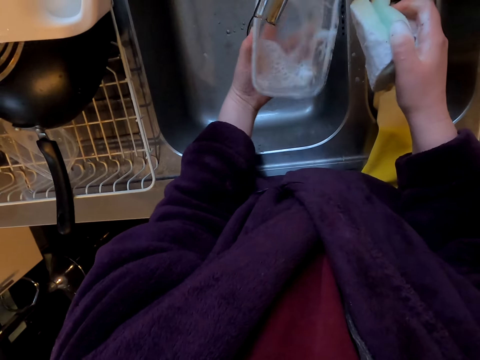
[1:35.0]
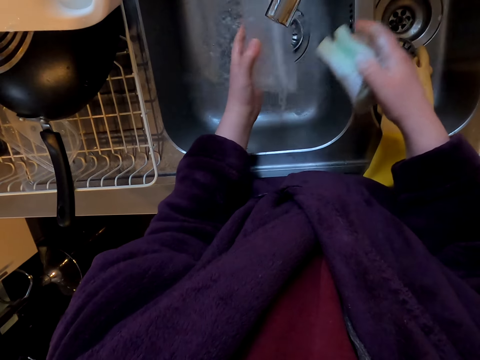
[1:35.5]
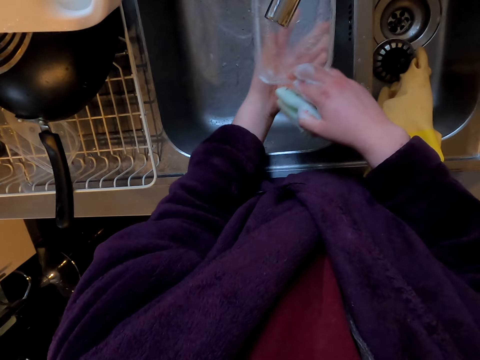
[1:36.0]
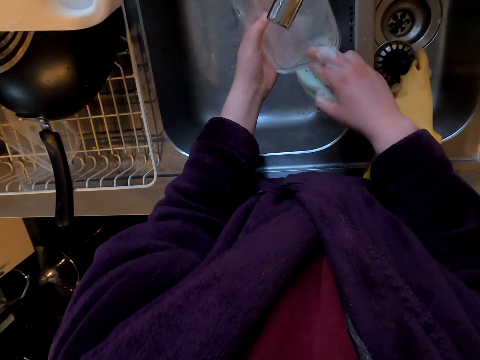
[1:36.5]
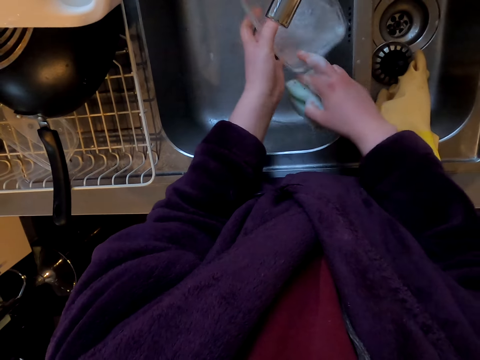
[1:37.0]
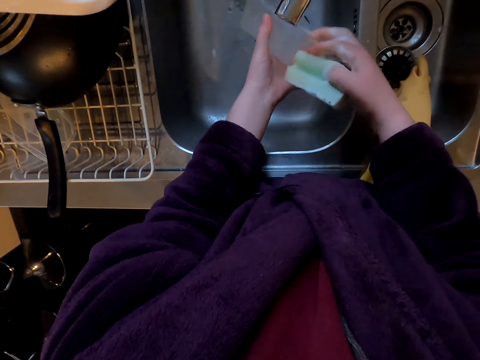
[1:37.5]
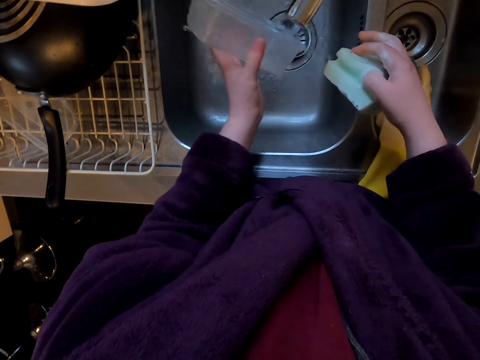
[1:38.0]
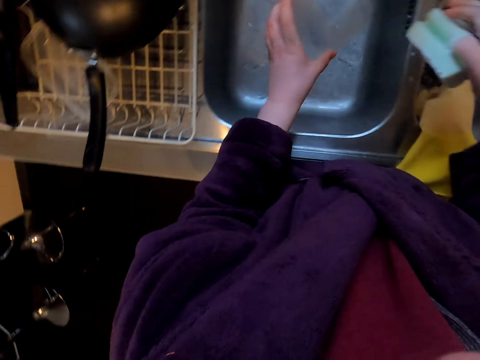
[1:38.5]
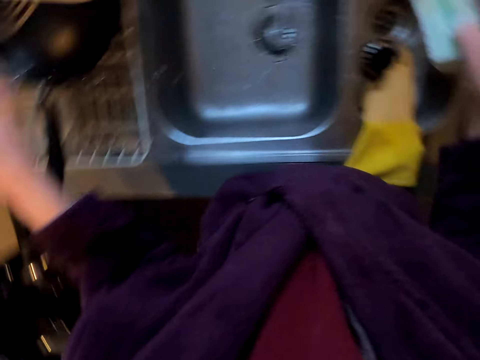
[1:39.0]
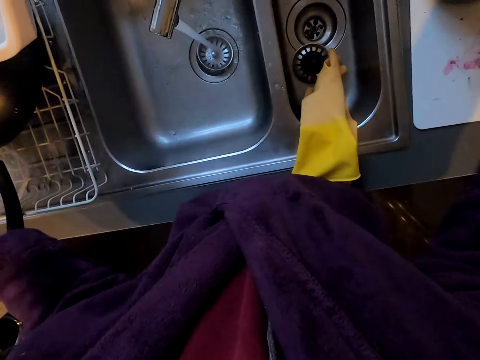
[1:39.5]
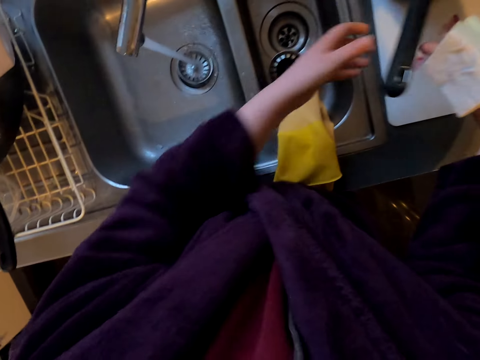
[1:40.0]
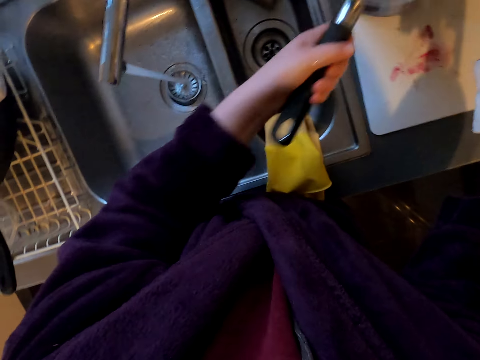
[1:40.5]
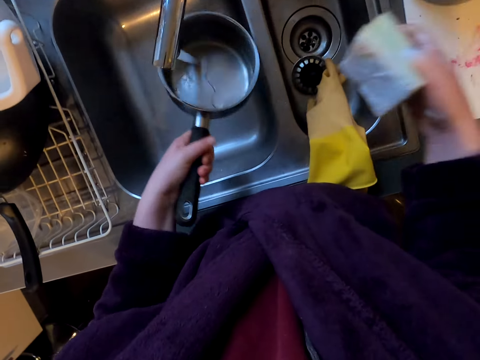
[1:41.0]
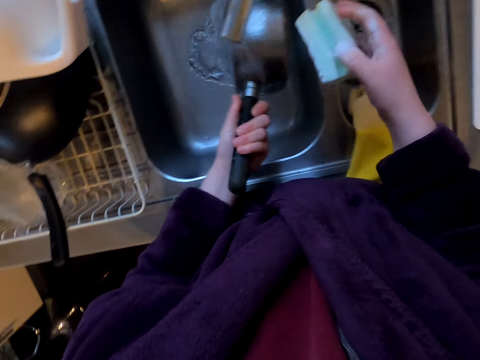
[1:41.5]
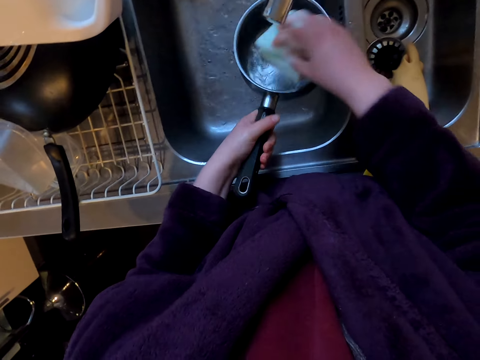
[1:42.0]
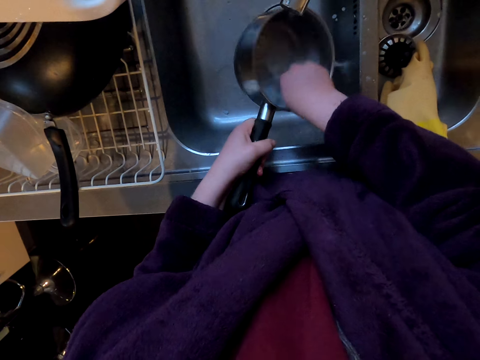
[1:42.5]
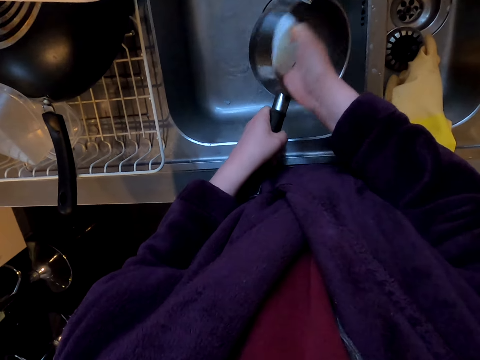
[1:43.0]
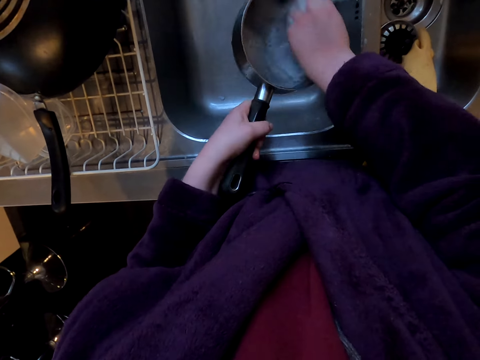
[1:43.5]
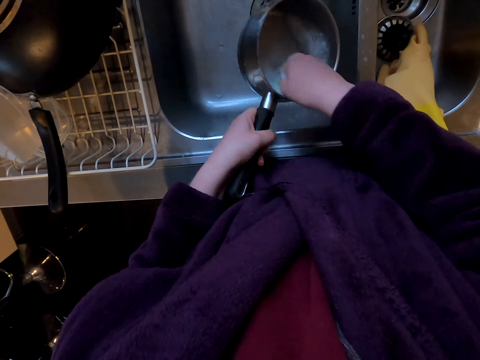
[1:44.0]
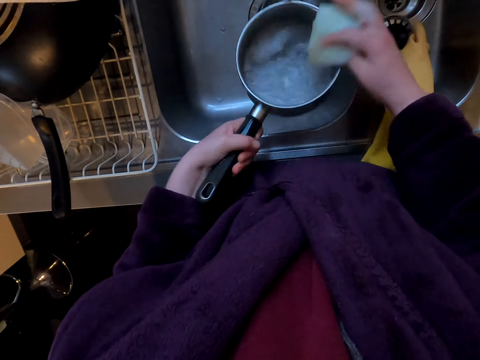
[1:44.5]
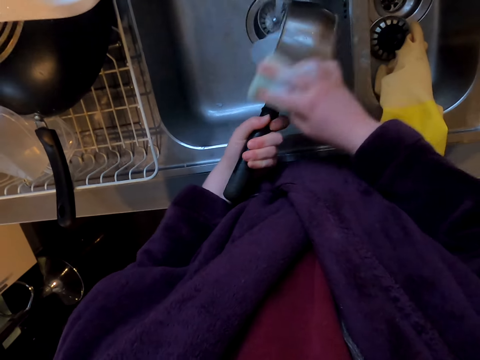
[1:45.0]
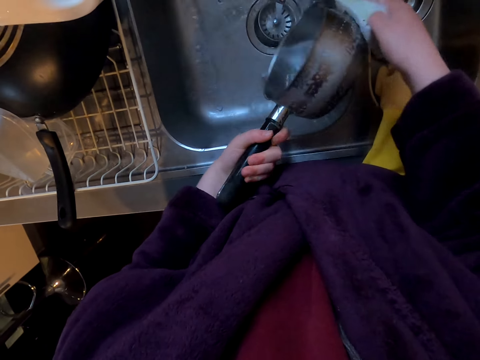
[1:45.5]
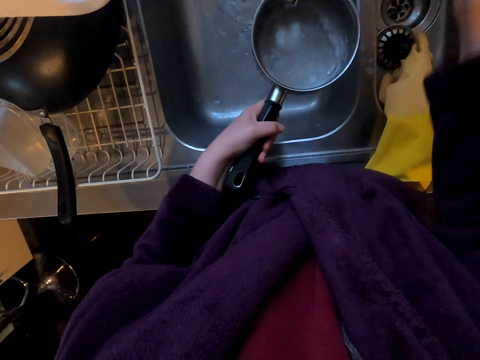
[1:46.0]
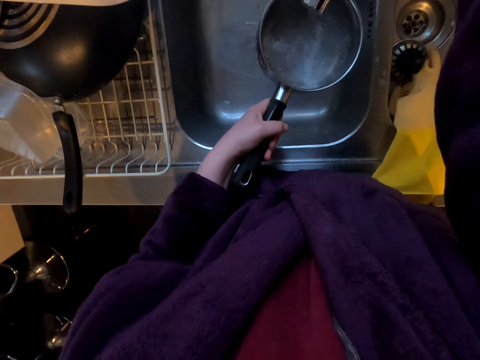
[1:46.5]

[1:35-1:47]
The camera wearer puts the utensils to the utensils rack. They wash the utensils.

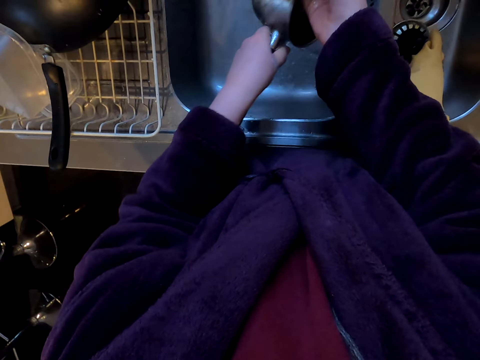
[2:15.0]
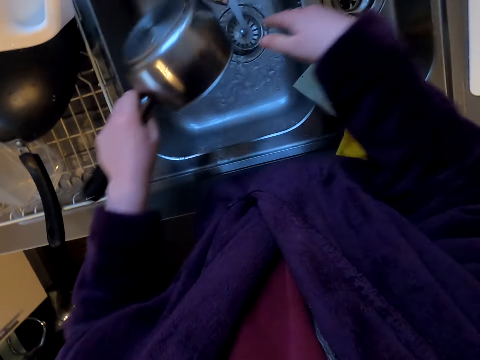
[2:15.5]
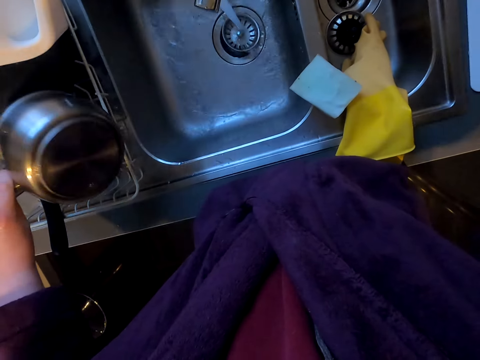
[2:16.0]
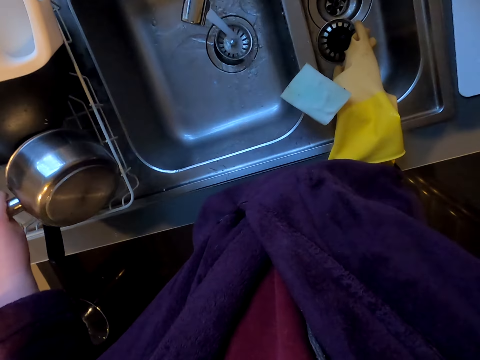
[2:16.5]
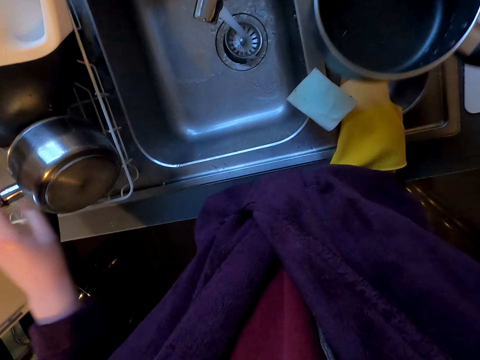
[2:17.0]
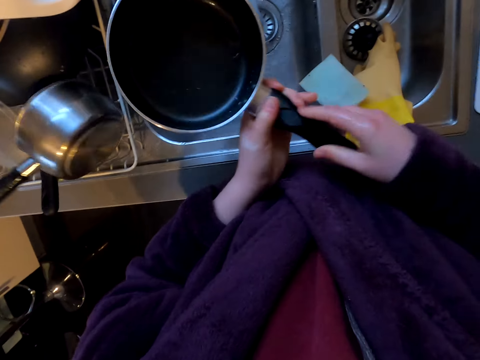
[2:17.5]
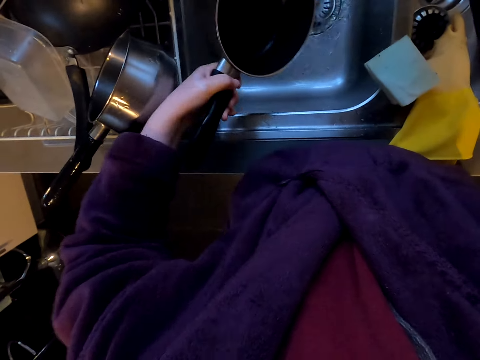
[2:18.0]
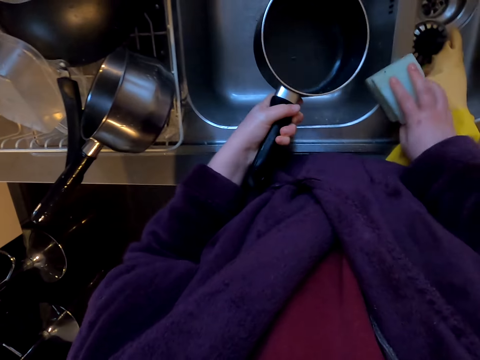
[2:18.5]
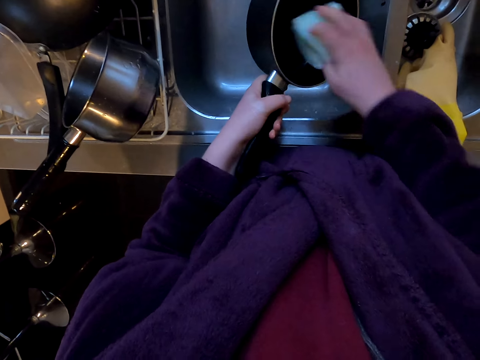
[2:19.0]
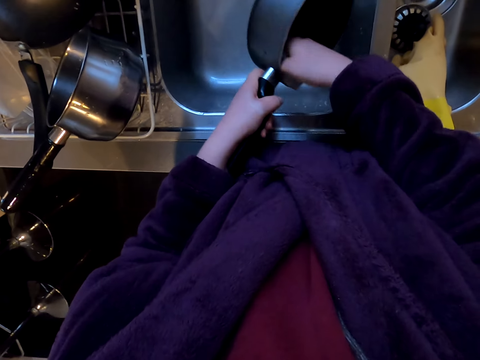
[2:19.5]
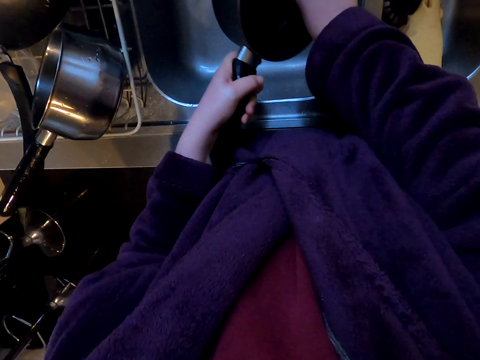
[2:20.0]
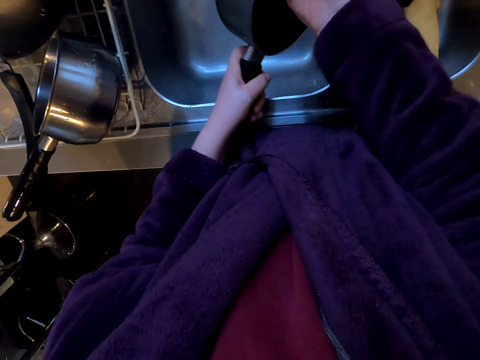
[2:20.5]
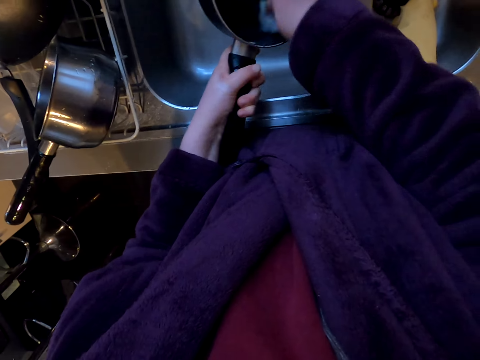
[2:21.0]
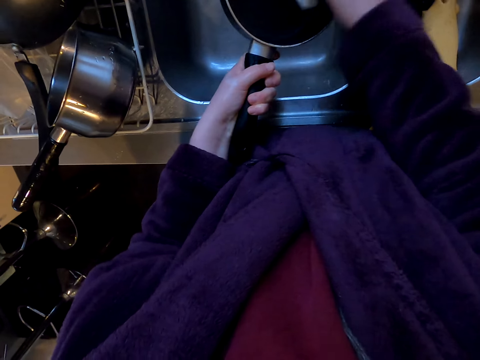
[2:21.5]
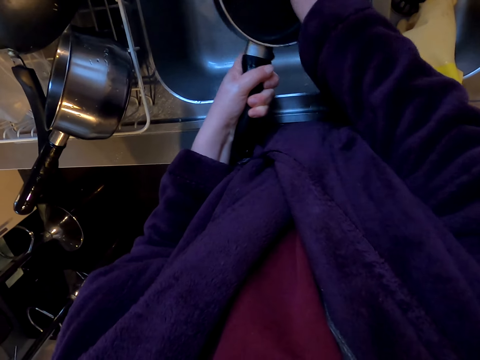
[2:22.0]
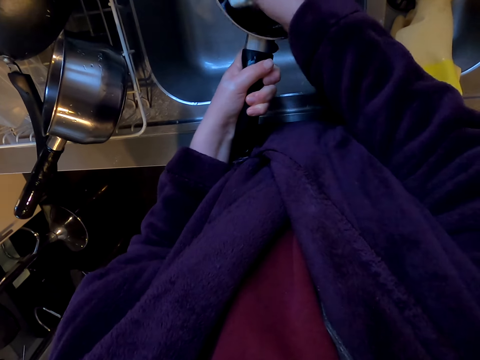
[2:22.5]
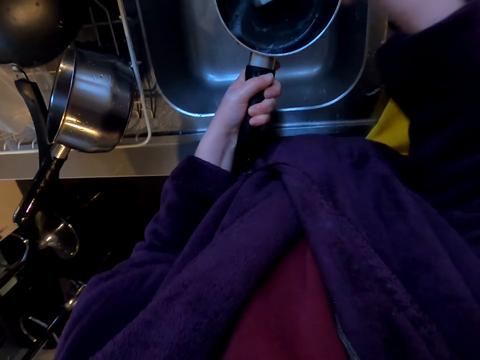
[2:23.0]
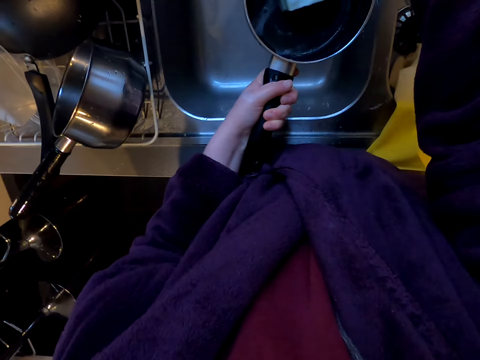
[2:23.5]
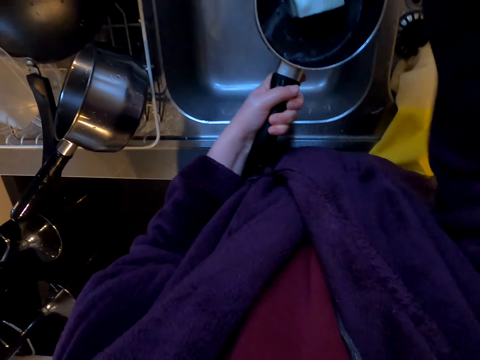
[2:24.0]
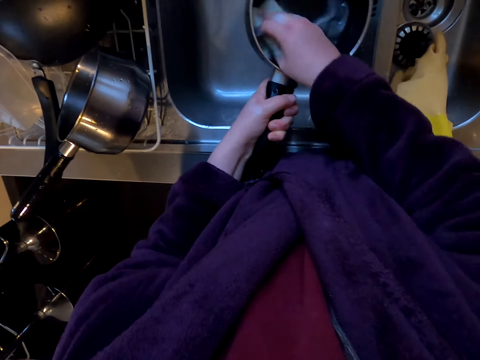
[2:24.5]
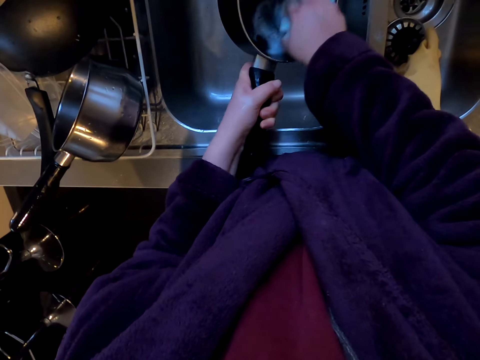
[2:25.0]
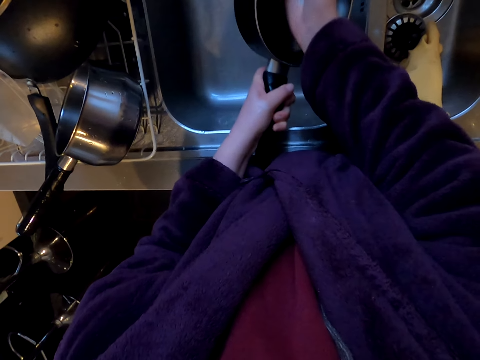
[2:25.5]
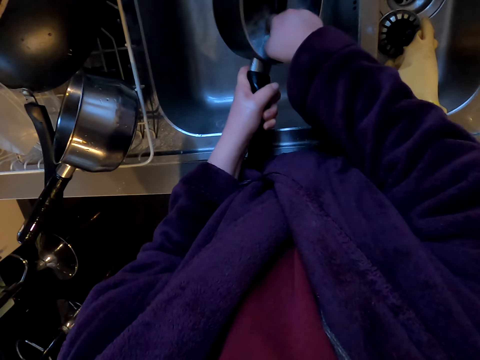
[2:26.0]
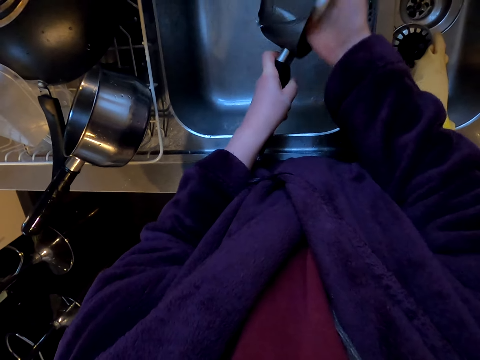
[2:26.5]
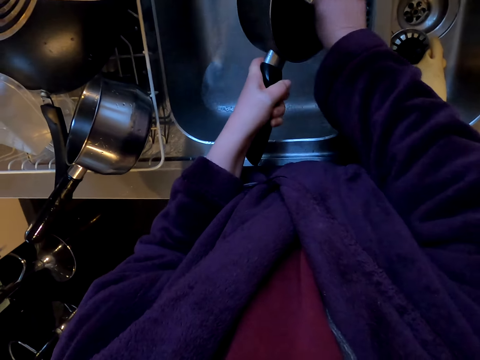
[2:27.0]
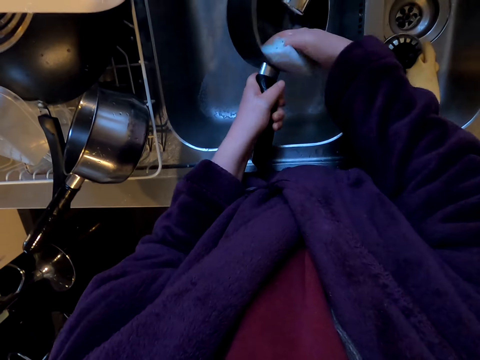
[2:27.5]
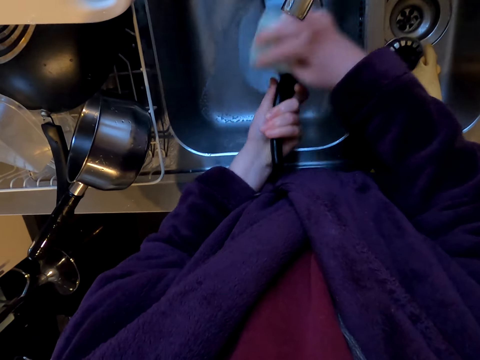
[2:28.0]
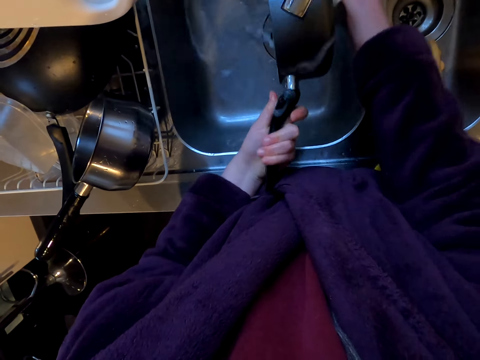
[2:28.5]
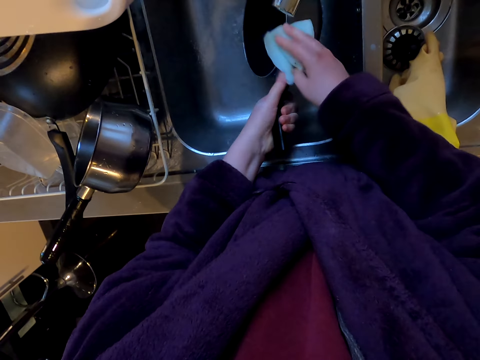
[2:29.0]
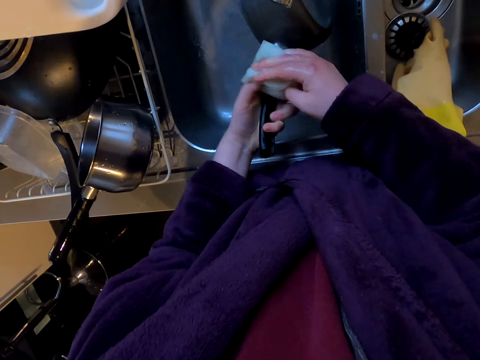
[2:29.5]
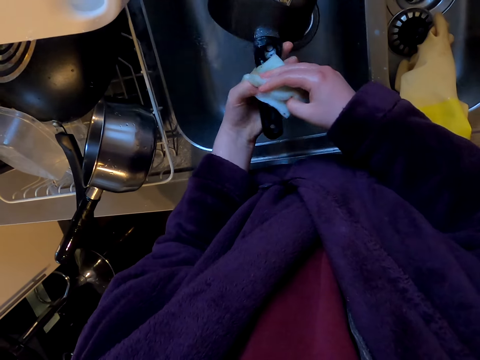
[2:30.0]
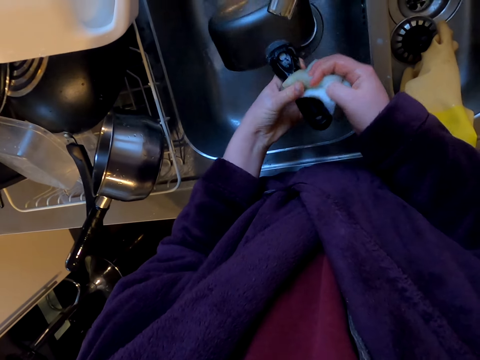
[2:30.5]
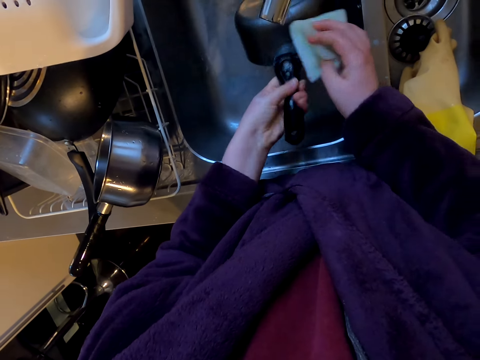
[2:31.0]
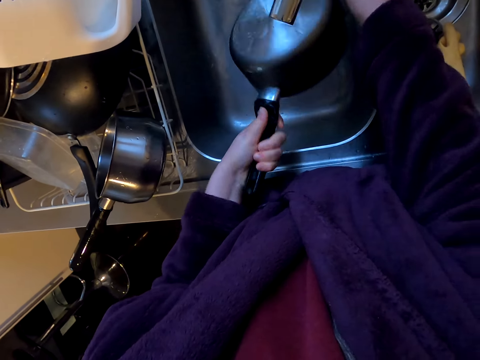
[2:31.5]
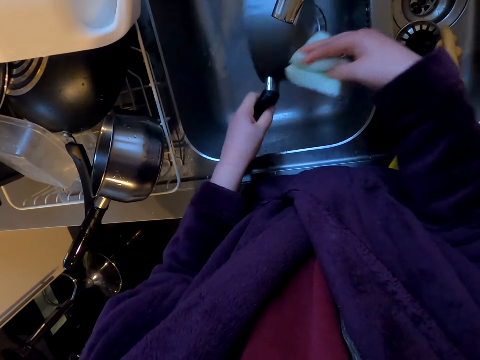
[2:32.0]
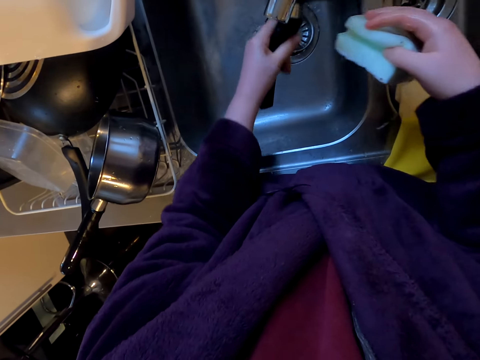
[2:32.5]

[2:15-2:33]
The camera wearer puts the utensils to the utensils rack. They pick the utensils, pick the utensils cleaning scrubber and wash the utensils.
